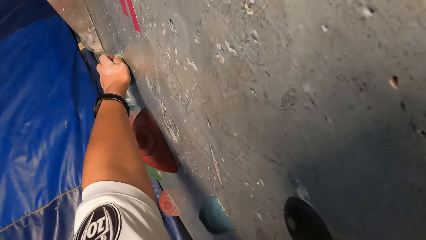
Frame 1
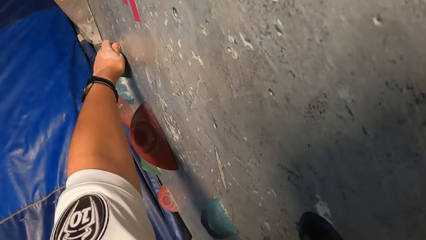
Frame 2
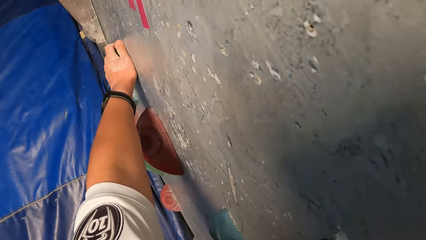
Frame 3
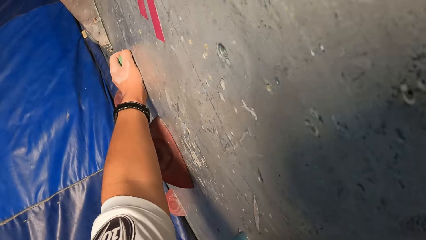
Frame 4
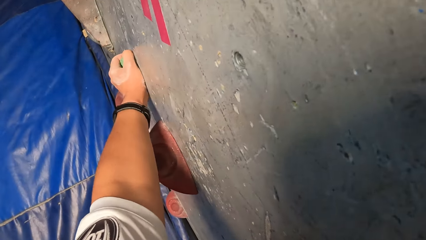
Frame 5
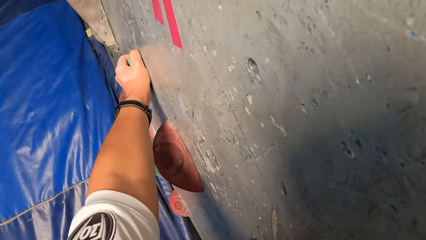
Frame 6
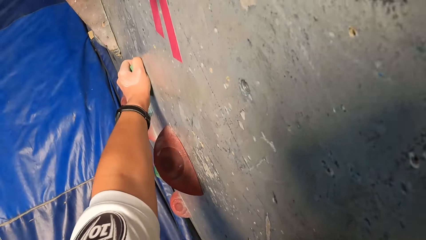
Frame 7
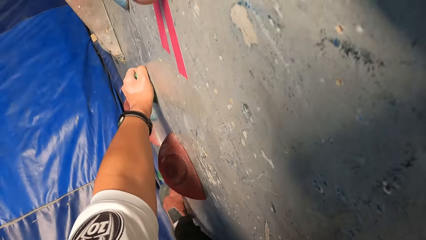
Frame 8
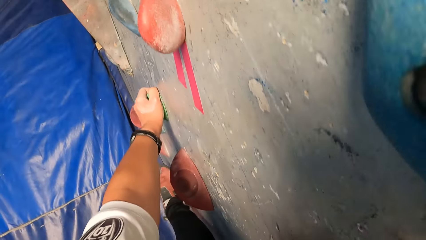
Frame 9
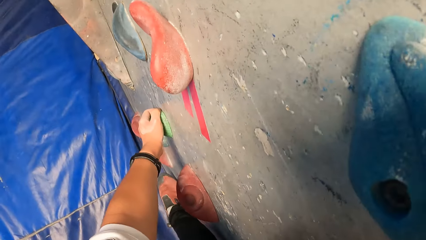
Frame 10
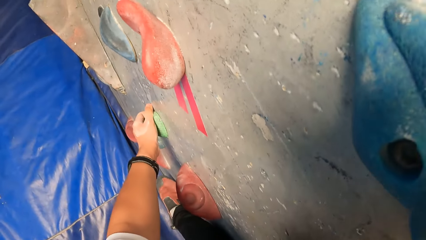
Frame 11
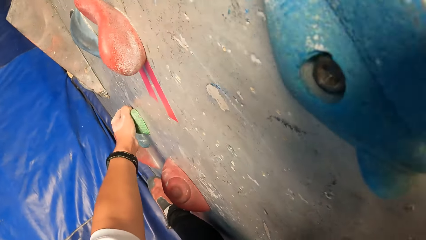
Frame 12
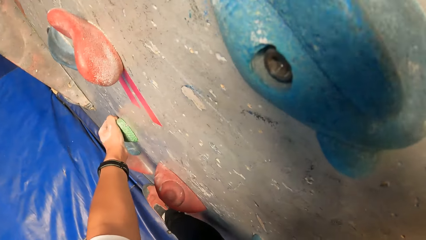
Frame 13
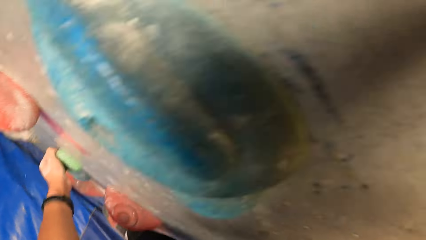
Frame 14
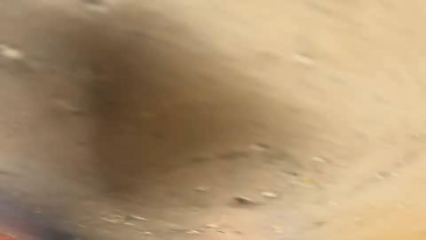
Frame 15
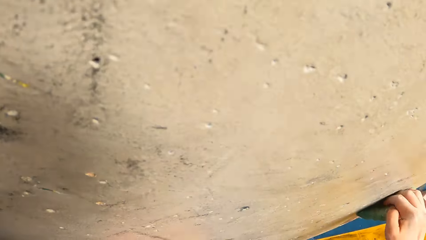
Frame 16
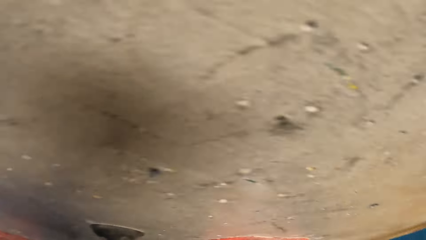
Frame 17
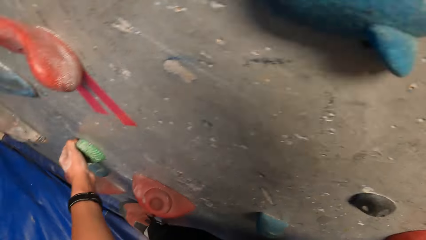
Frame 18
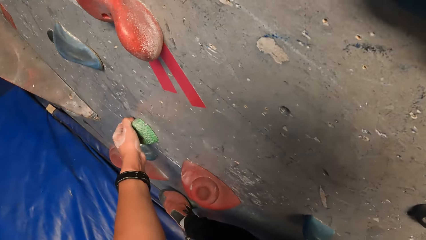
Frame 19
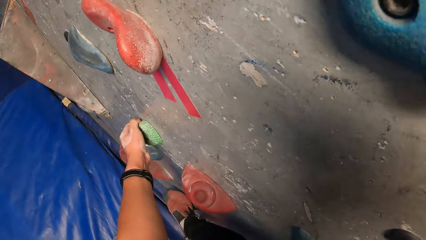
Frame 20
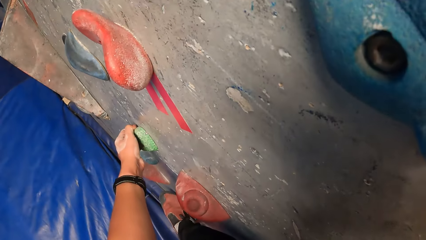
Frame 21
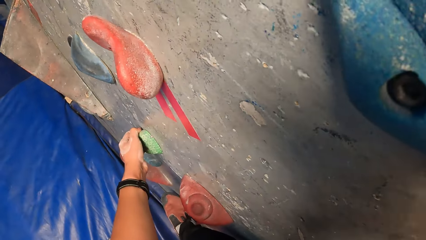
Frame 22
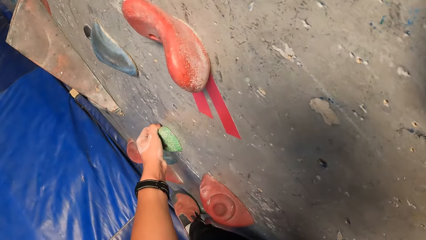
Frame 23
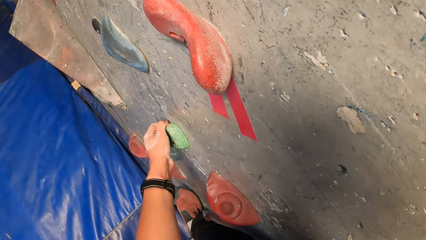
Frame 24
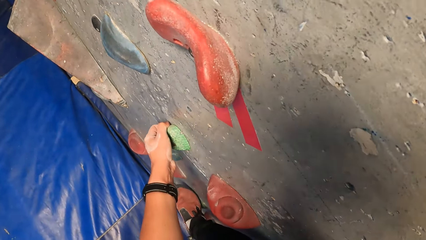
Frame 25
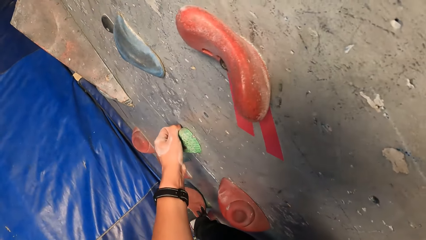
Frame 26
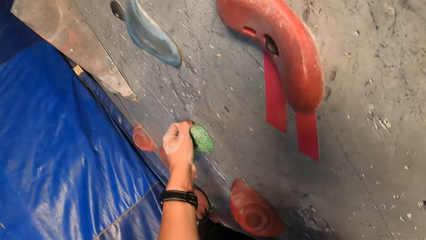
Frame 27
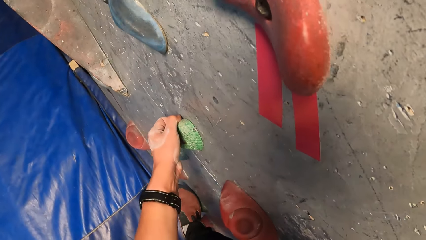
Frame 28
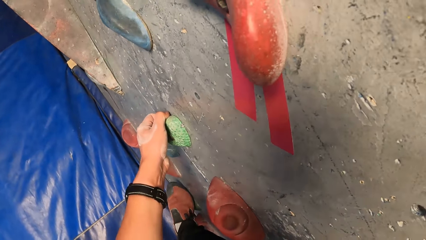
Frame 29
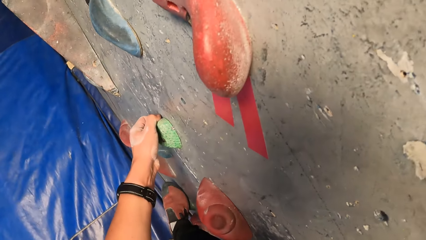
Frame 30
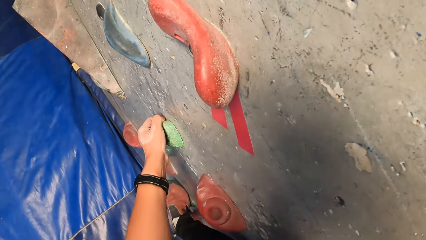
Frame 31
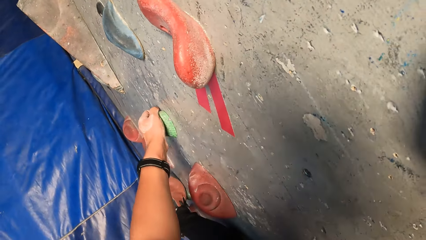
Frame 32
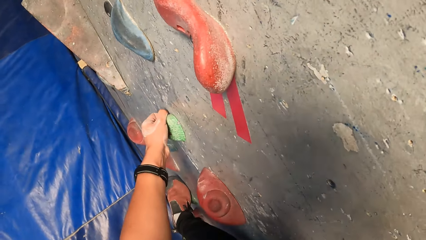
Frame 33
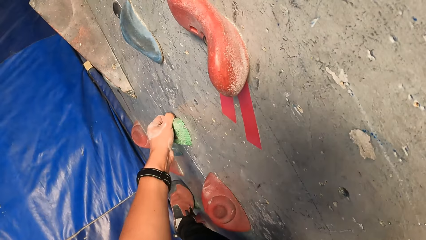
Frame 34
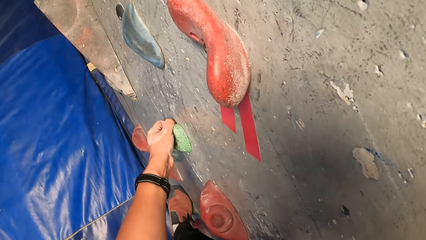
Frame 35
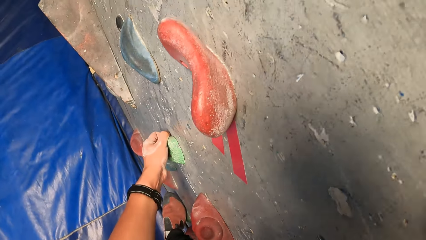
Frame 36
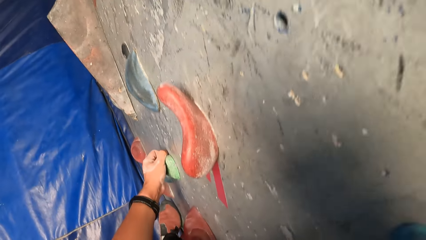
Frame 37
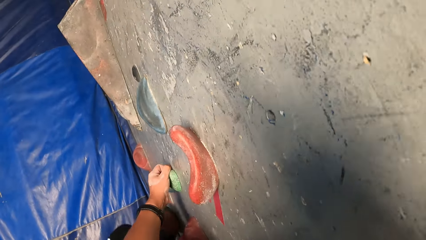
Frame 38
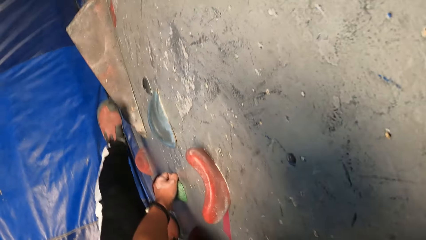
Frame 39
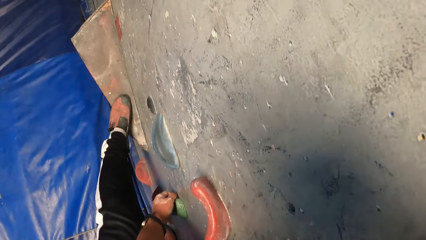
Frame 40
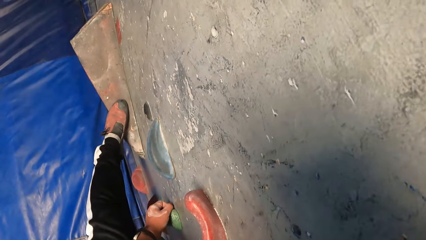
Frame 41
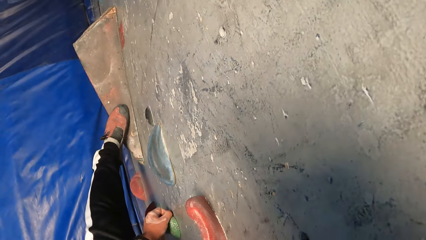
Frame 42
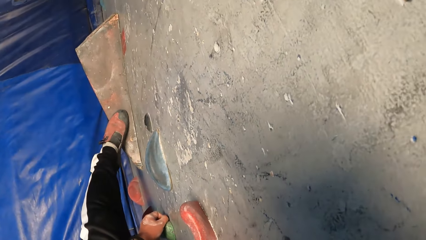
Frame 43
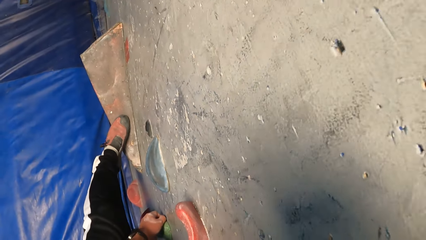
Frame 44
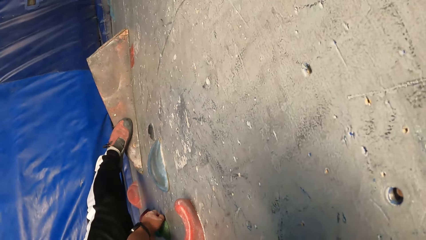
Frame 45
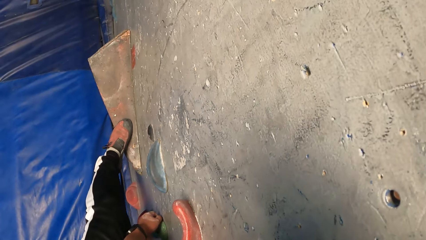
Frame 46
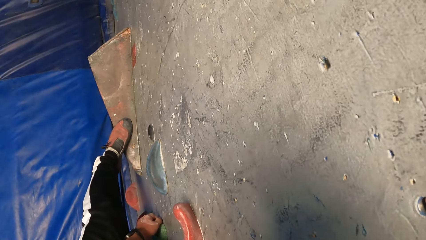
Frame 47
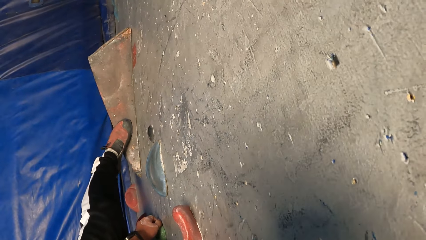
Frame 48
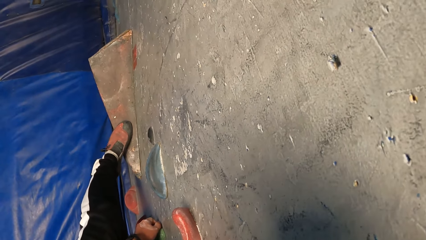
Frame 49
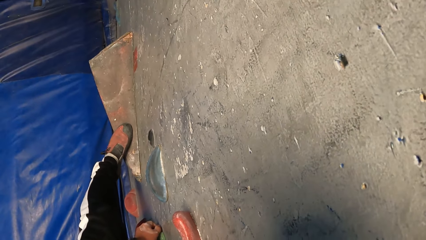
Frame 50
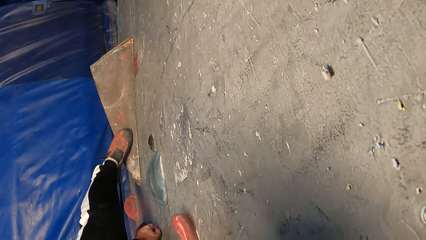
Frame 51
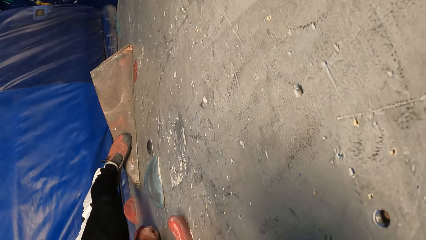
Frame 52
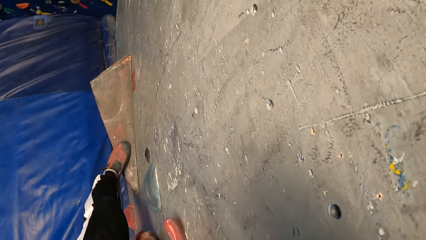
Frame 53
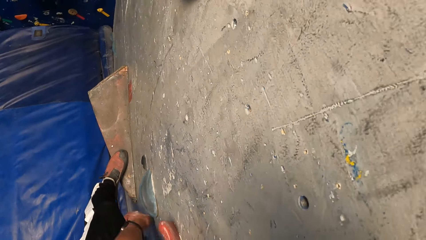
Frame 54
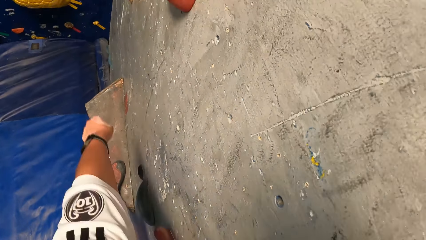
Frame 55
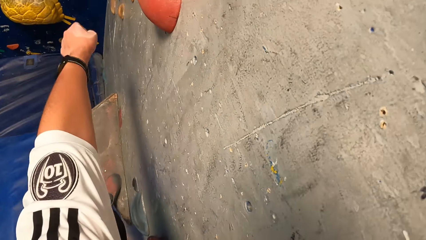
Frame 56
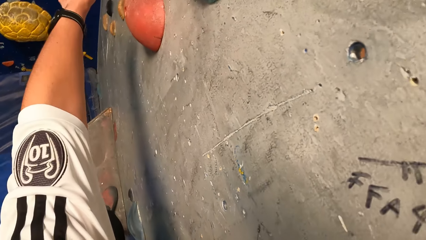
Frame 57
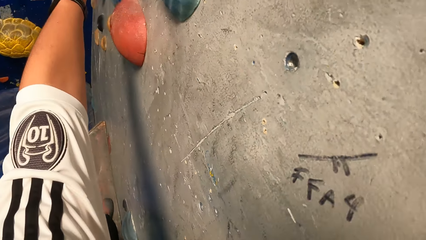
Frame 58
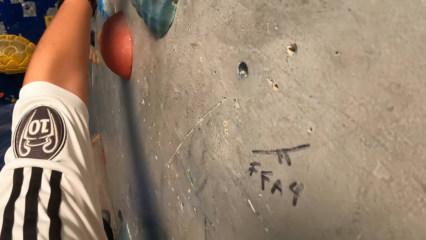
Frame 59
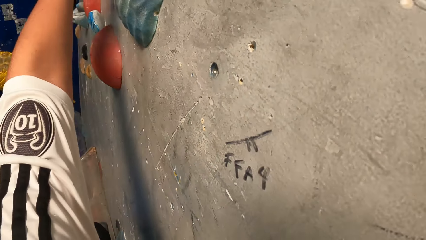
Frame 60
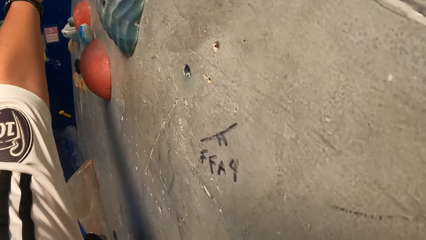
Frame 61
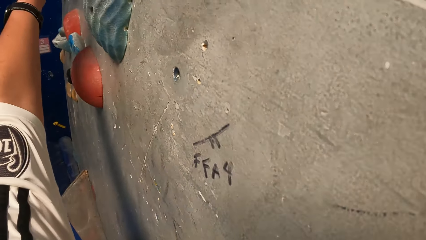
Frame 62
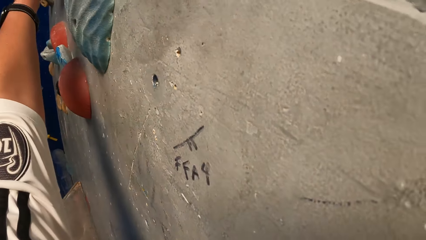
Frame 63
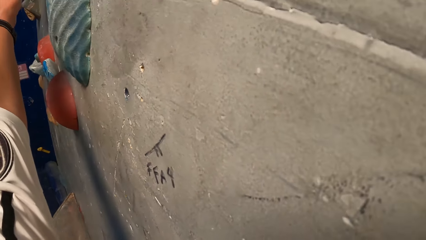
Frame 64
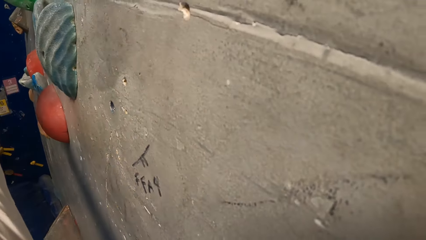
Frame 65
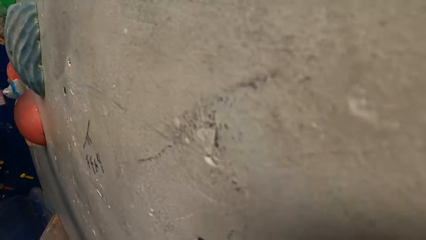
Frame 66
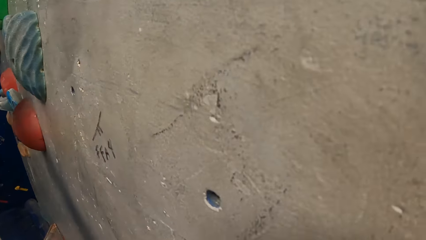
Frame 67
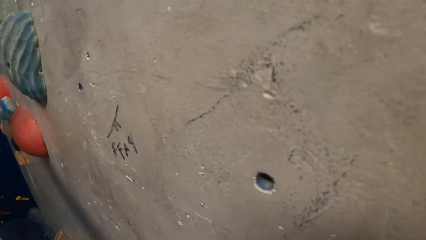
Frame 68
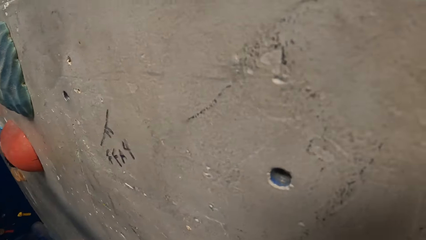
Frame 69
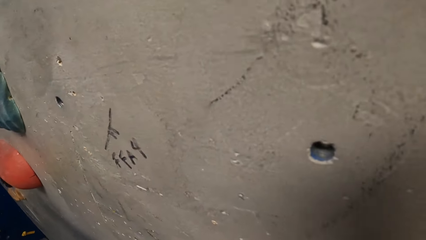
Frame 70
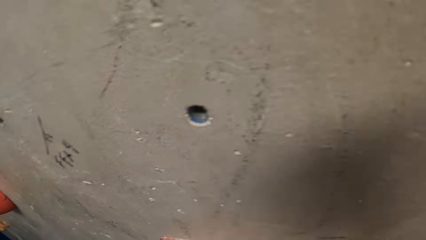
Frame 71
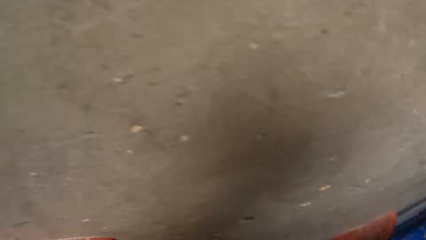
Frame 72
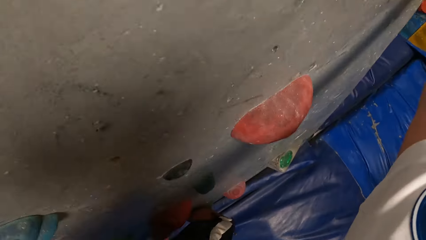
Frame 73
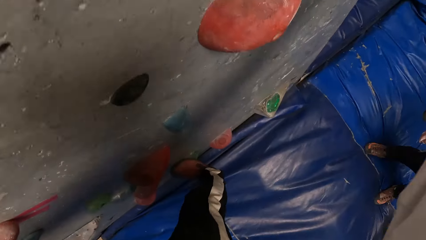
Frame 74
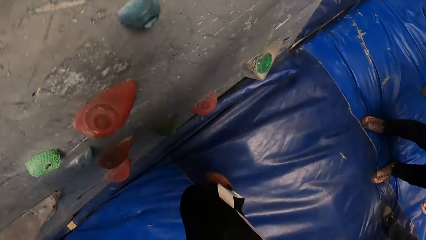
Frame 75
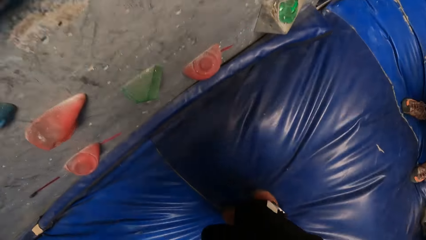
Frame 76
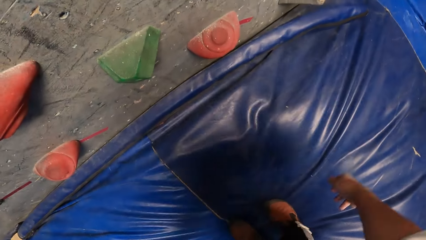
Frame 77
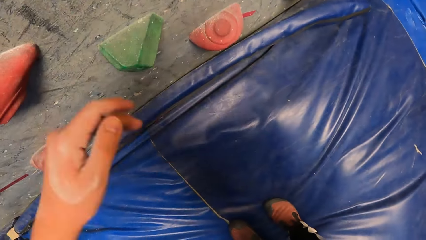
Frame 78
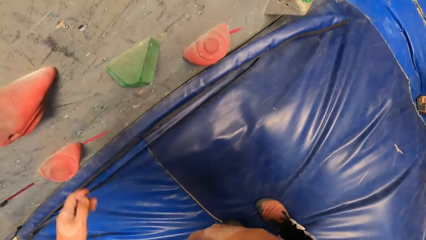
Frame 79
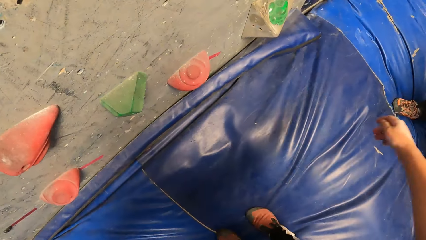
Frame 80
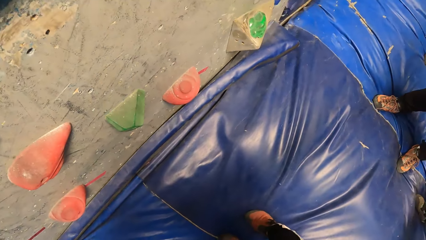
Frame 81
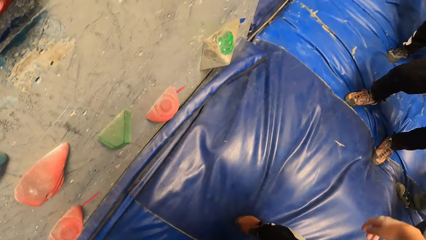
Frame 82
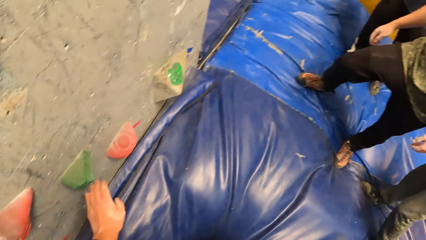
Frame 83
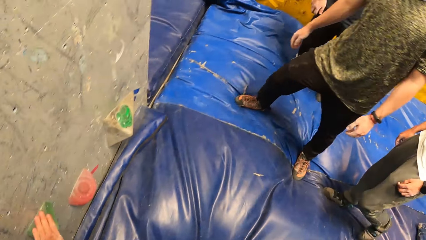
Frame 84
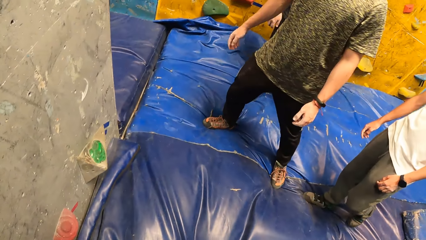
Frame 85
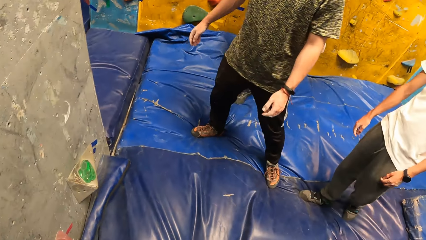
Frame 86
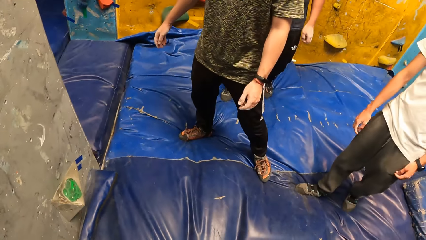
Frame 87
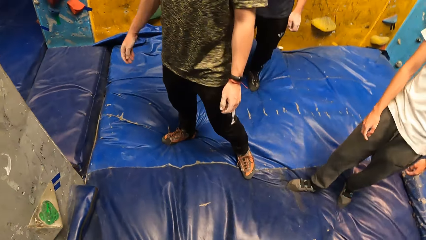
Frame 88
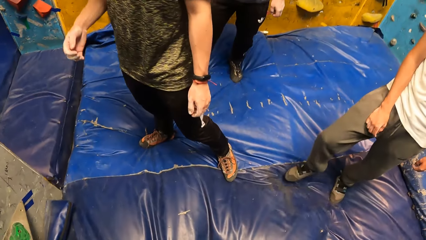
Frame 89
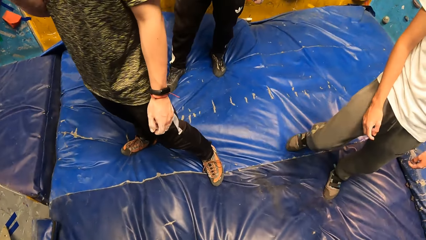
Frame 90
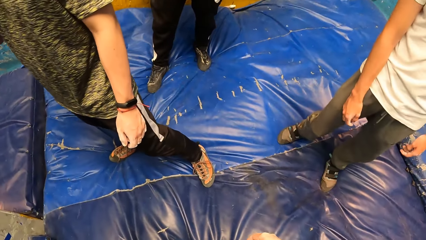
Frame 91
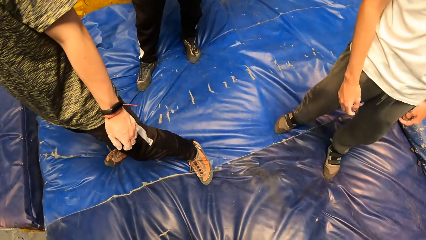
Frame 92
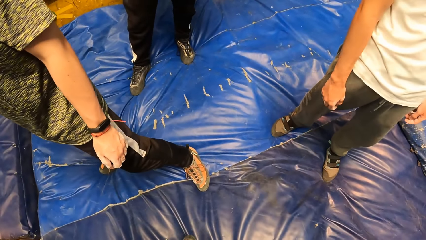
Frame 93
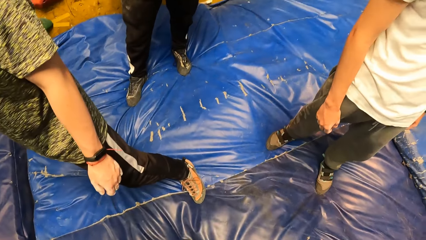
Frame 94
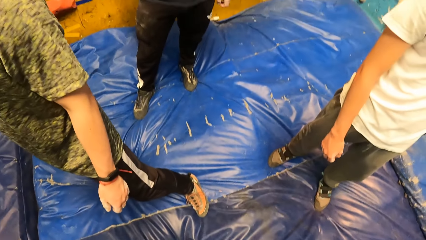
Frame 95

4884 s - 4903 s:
The camera wearer climbs the wall. They jump down to the padded floor.
